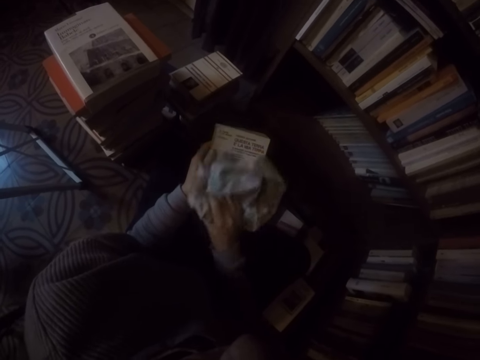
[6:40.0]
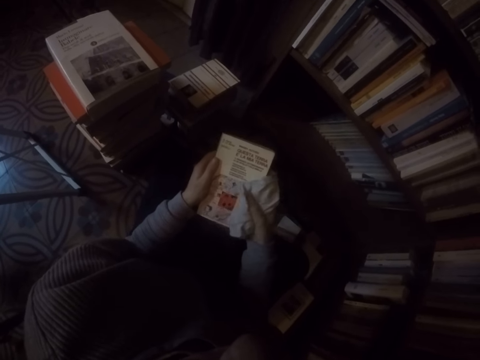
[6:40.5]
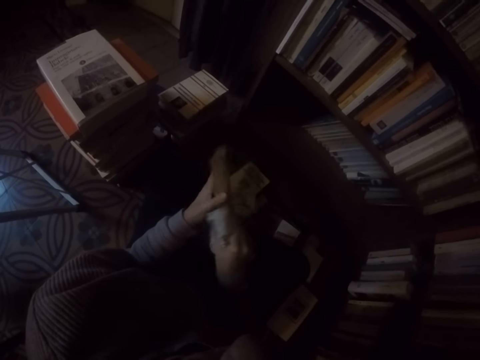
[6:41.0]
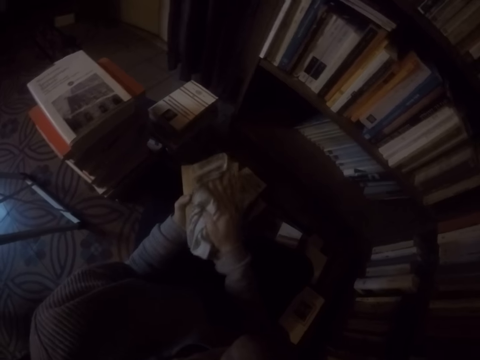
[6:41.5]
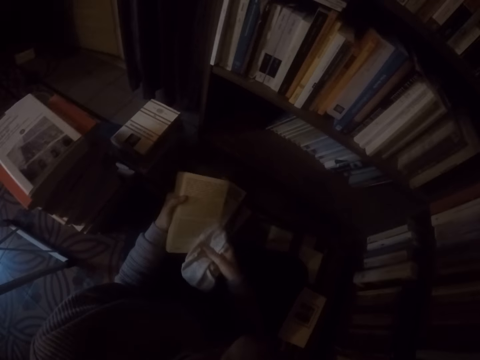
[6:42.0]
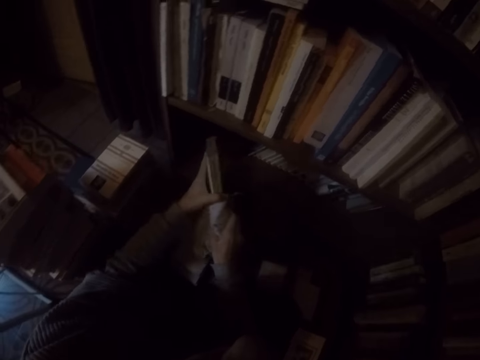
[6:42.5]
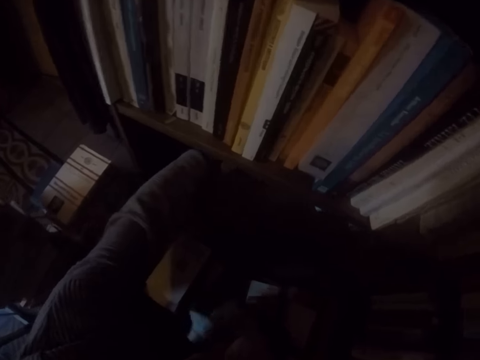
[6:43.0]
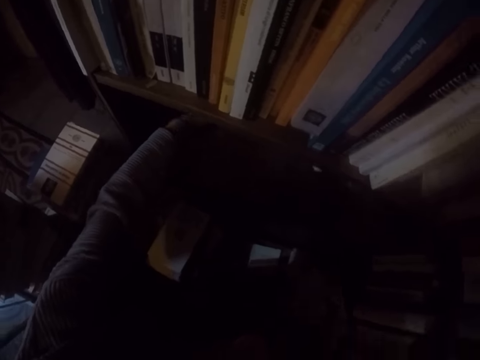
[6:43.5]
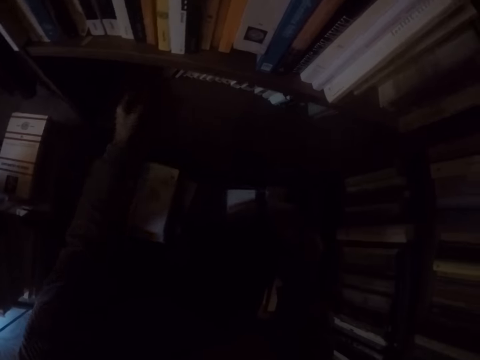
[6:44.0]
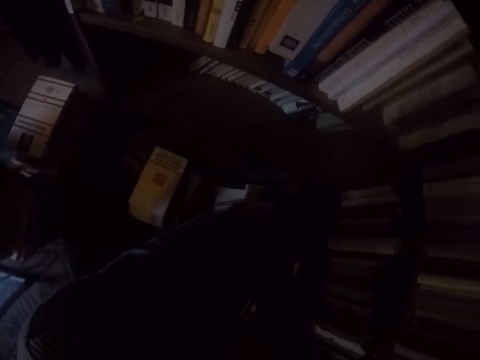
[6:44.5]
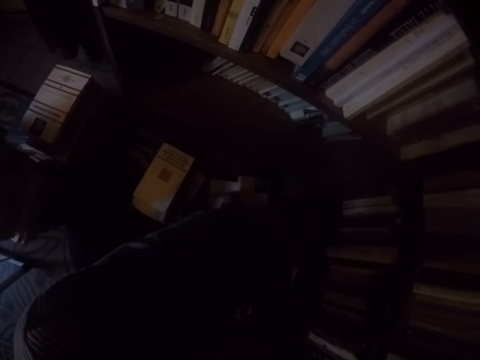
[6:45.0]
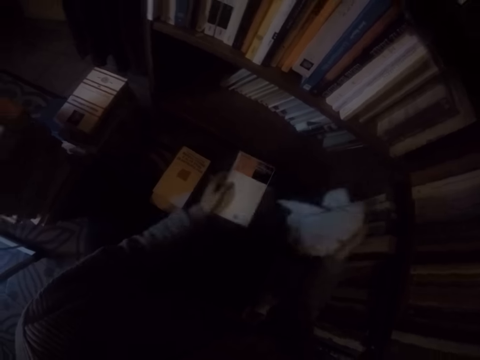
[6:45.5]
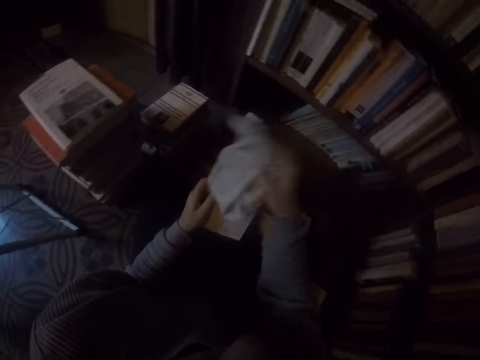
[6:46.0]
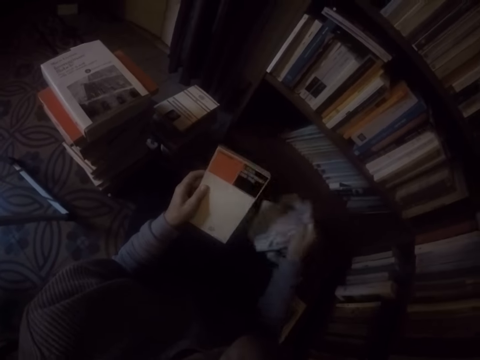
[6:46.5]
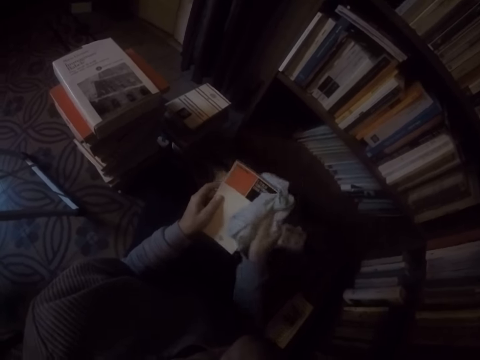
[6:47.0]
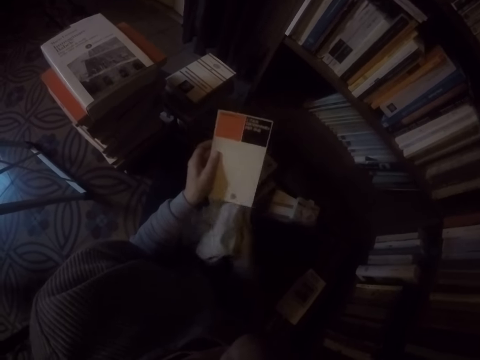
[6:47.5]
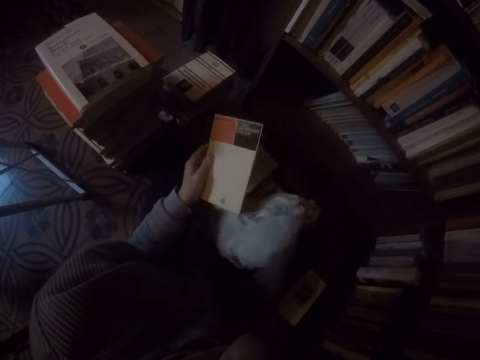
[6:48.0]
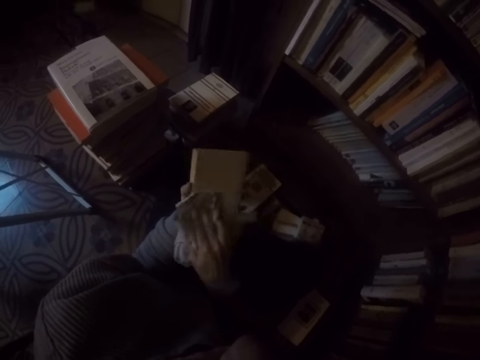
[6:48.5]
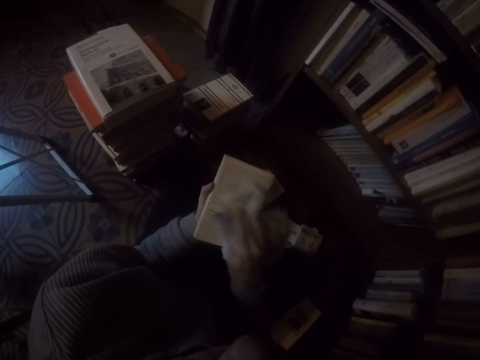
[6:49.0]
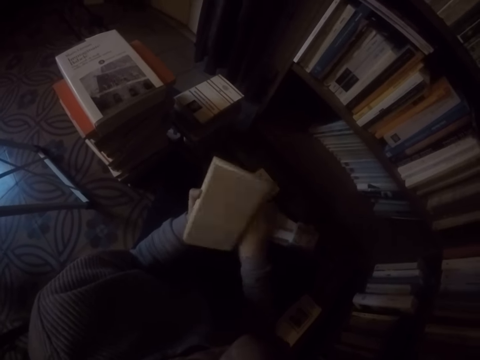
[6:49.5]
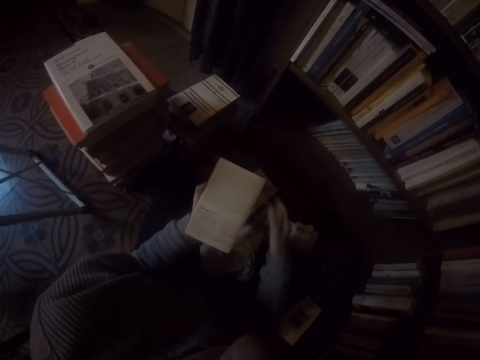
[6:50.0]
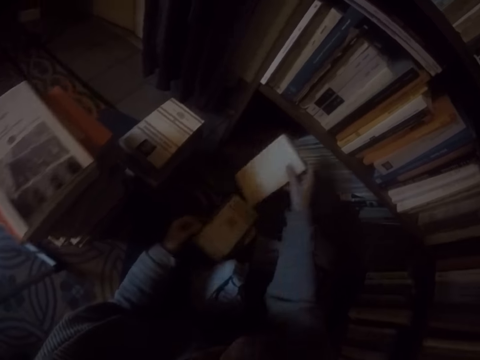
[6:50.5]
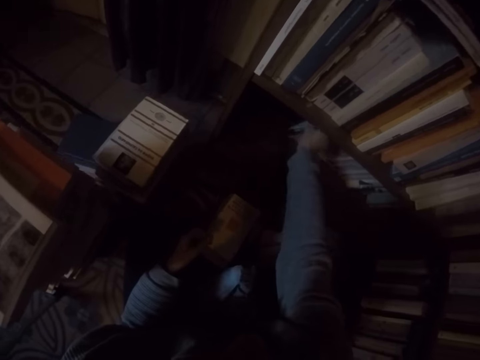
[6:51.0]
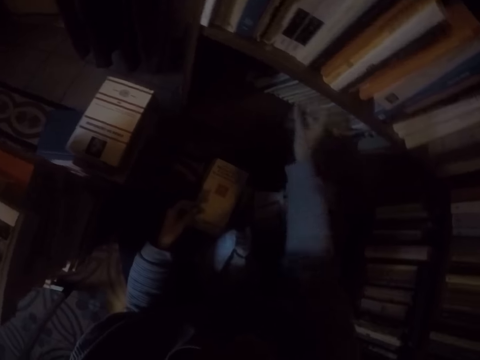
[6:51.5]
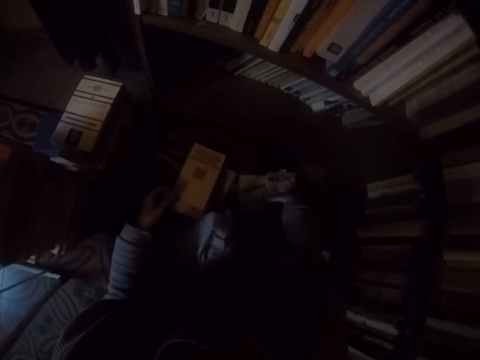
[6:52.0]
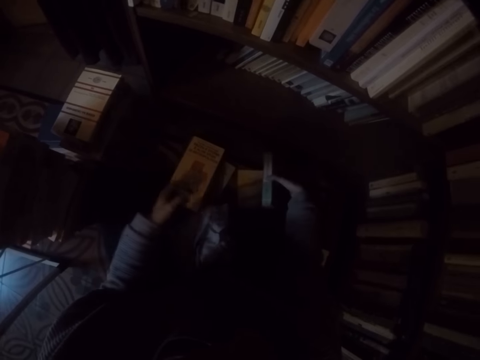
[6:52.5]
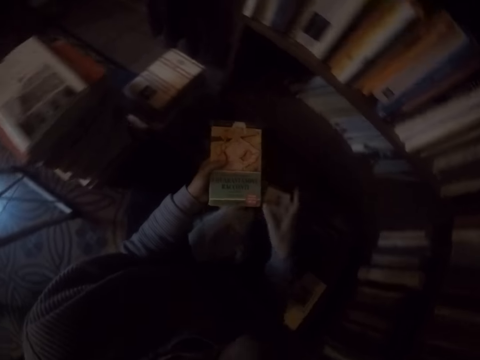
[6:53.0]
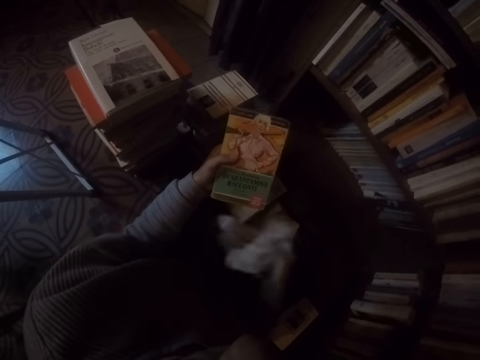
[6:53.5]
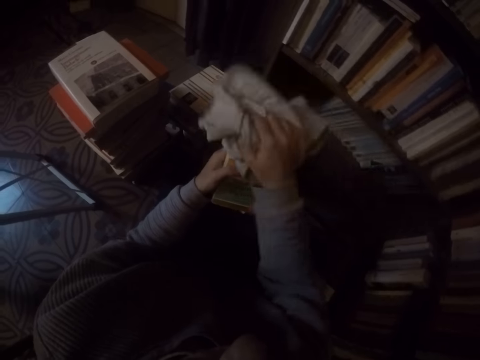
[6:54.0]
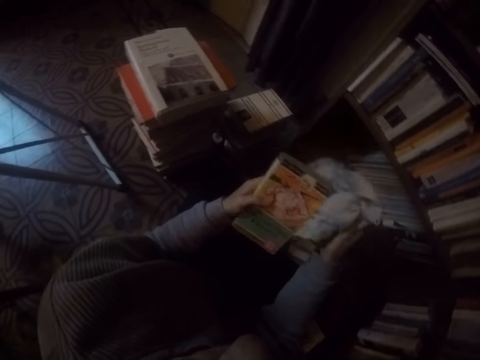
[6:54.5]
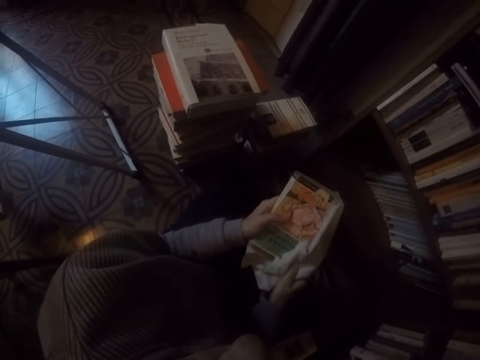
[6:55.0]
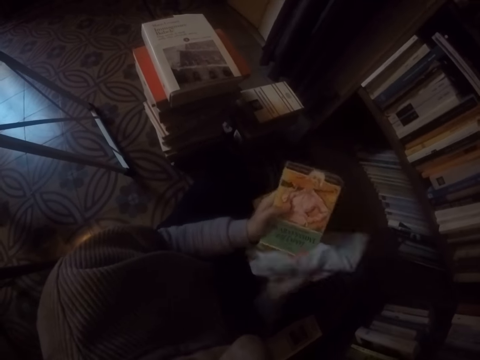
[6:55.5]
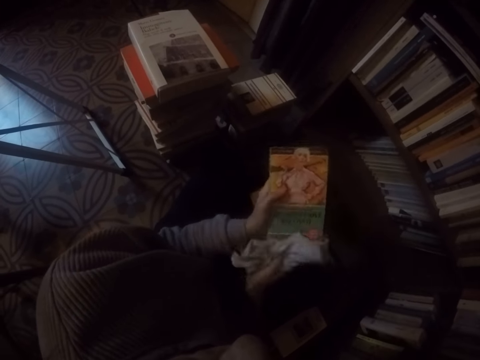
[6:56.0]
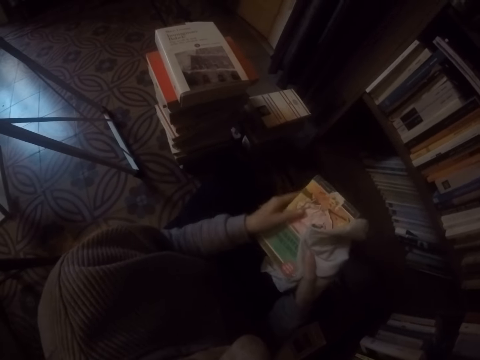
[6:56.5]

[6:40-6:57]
The camera wearer places the book in her left hand into the shelf. She passes a book in her right hand to her left hand. She picks the book. She wipes the book in her left hand with the rag in her right hand. She drops the rag in her right hand on the ground. She passes the book in her left hand to her right hand. She places the book in her right hand into the shelf. She picks up a book on the ground with her right hand. She passes the book in her right hand to her left hand. She picks up the rag on the ground with her right hand. She wipes the book in her left hand with the rag in her right hand.

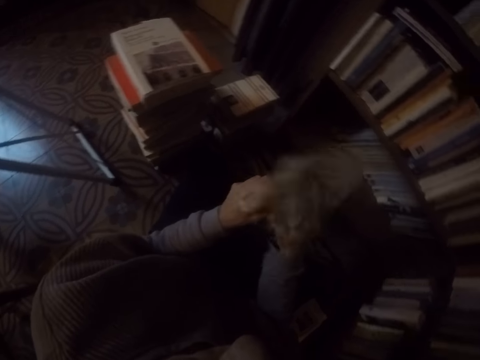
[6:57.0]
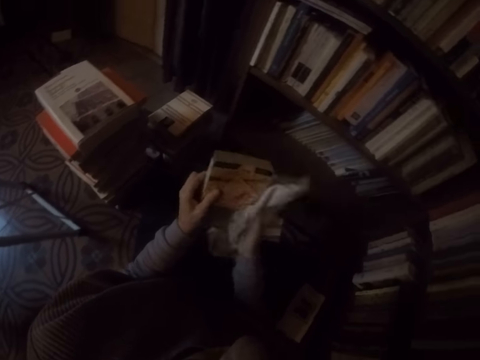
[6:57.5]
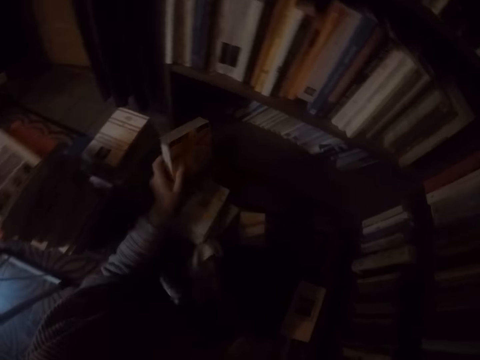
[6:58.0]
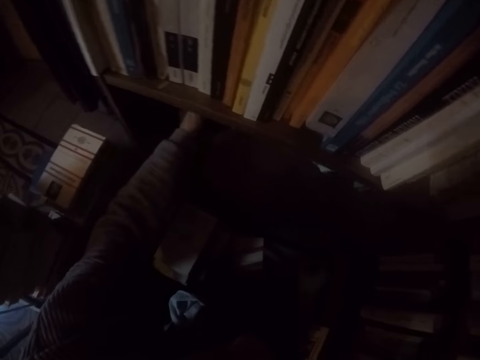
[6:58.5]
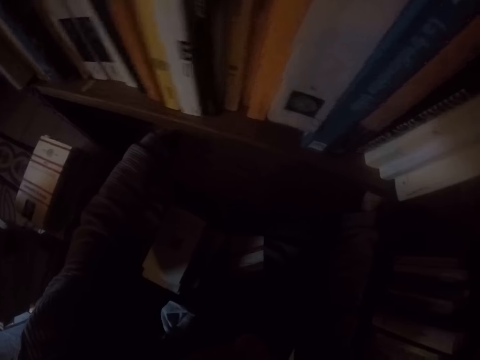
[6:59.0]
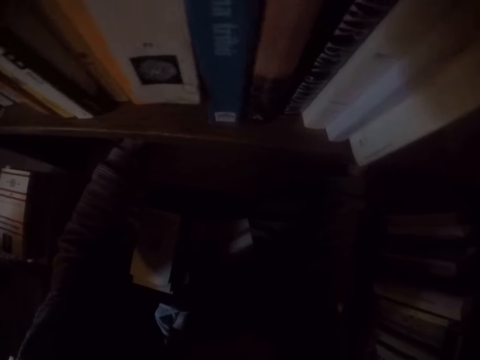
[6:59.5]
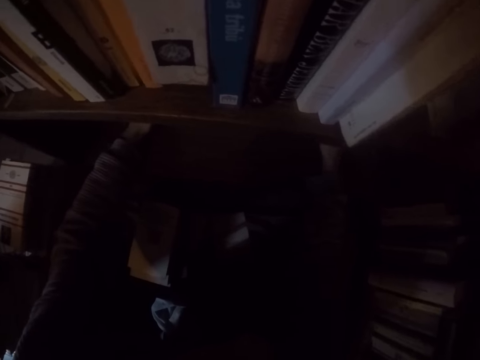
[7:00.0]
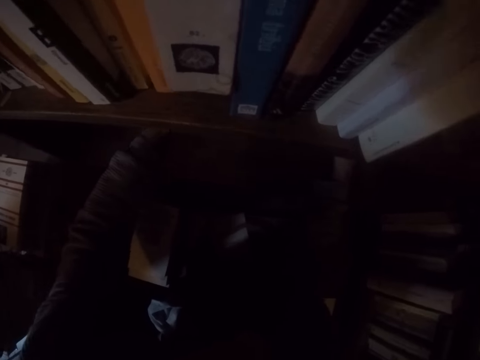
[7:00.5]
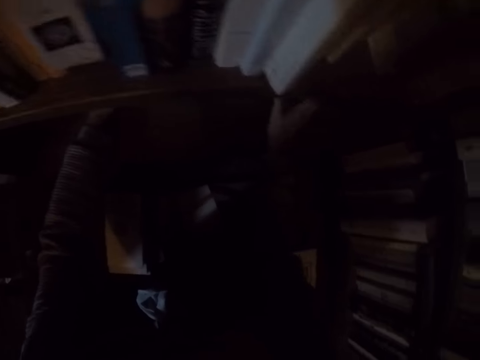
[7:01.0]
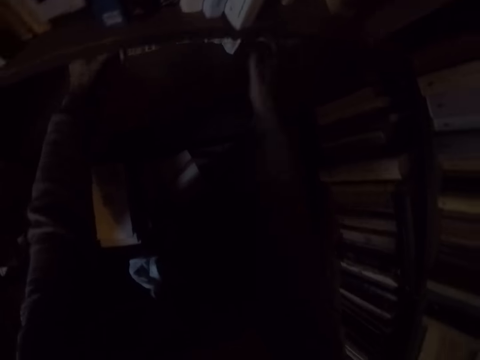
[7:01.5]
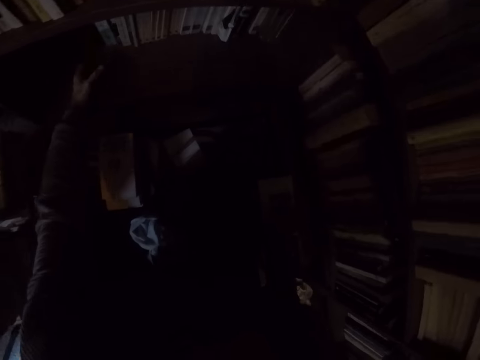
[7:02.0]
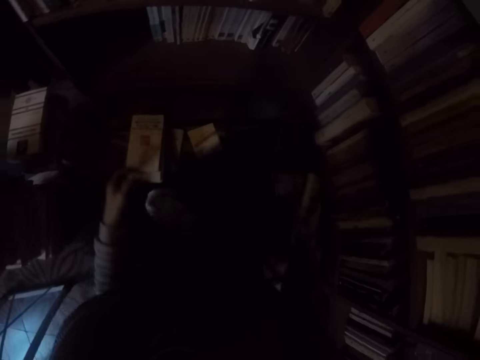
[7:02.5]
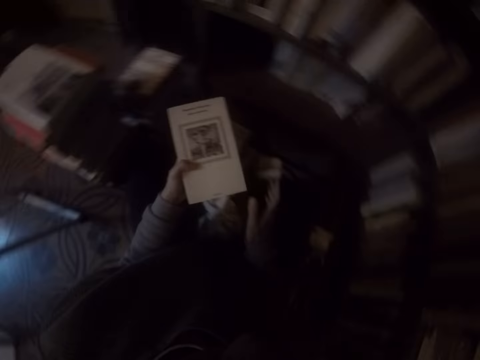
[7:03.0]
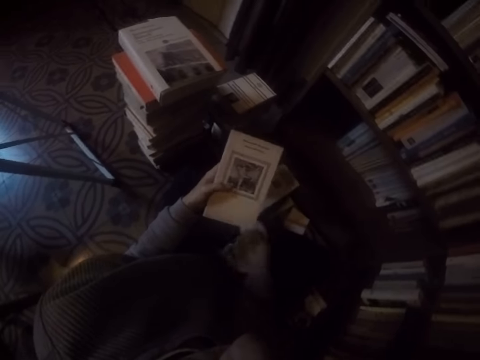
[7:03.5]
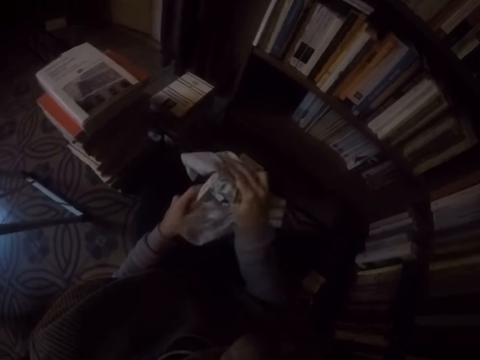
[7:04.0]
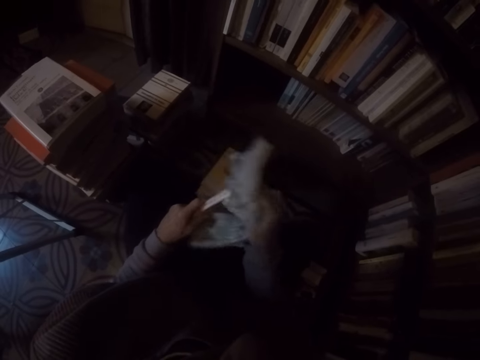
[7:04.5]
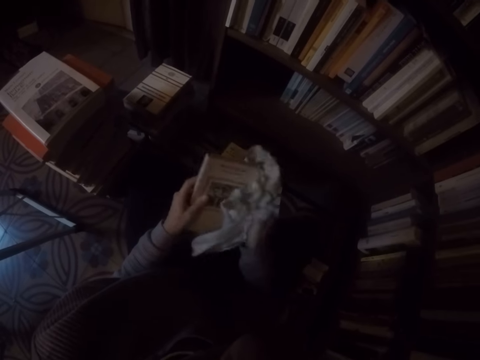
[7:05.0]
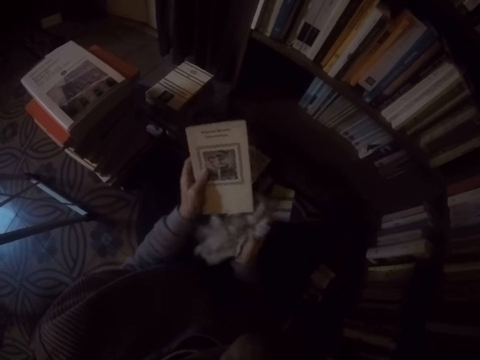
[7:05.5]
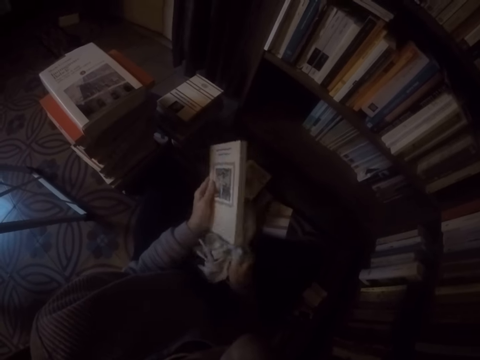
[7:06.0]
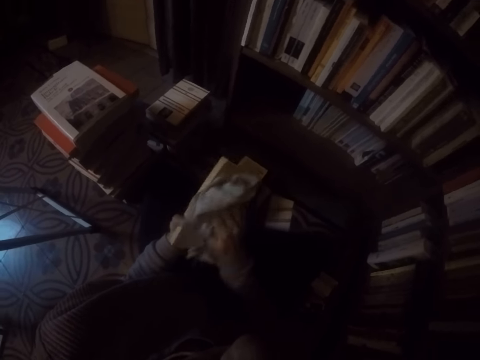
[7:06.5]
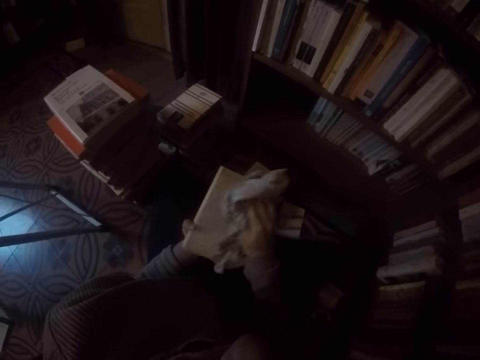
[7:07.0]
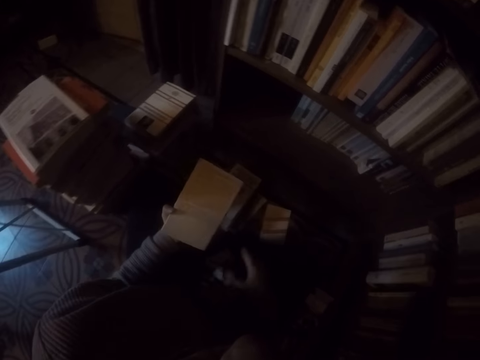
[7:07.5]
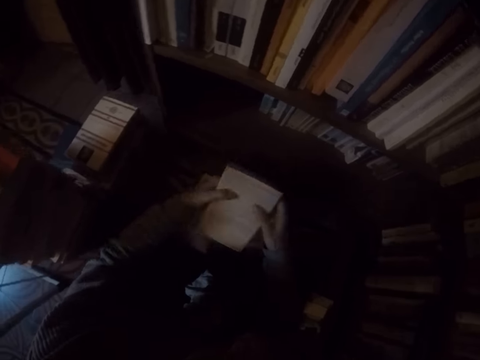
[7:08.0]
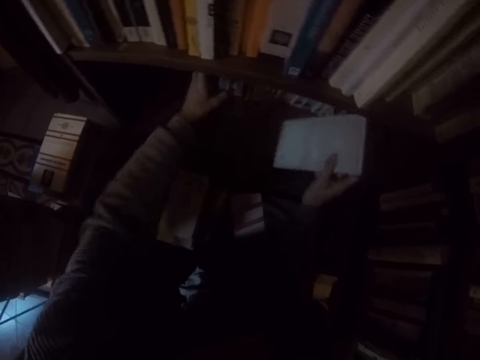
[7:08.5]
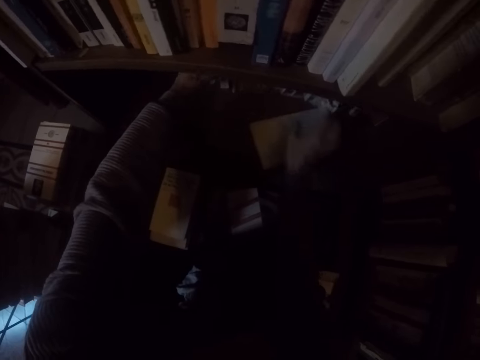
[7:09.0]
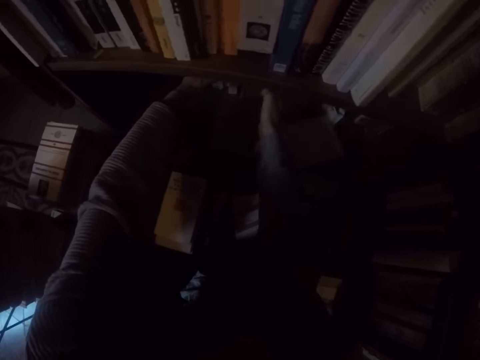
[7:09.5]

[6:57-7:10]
The camera wearer drops the rag in her right hand on the ground. She places the book in her left hand into the shelf. She adjusts the books in the shelf with both hands. She picks up a book on the ground with her right hand. She passes the book in her right hand to her left hand. She picks up the rag on the ground with her right hand. She wipes the book in her left hand with the rag in her right hand. She drops the rag in her right hand on the ground. She passes the book in her left hand to her right hand. She drops the book in her right hand on the shelf. She moves some books in the shelf with both hands.
